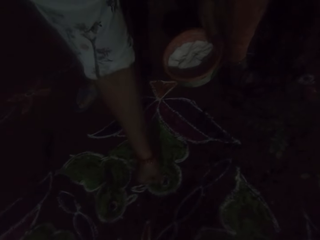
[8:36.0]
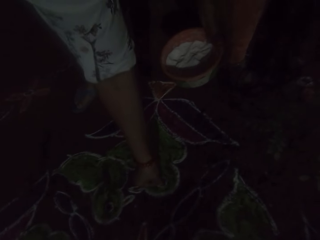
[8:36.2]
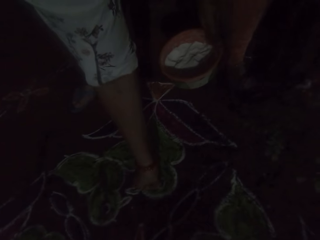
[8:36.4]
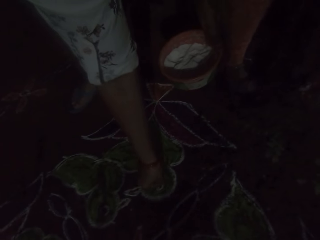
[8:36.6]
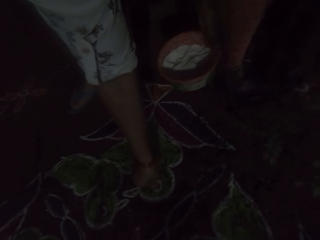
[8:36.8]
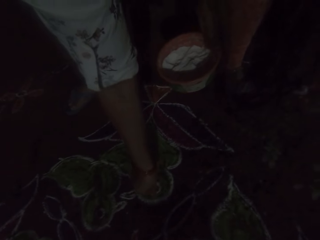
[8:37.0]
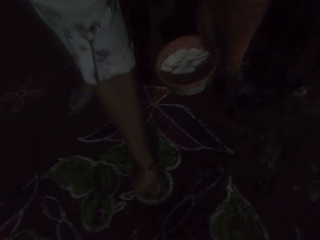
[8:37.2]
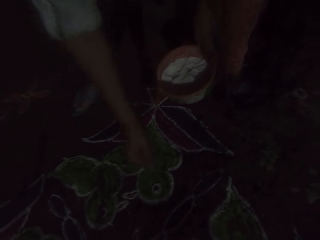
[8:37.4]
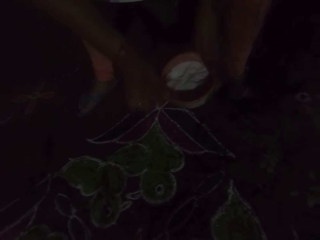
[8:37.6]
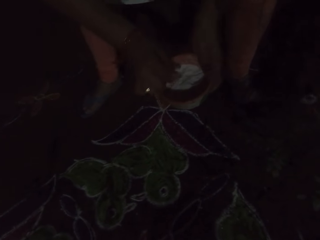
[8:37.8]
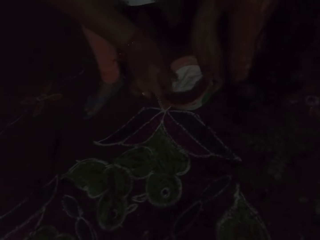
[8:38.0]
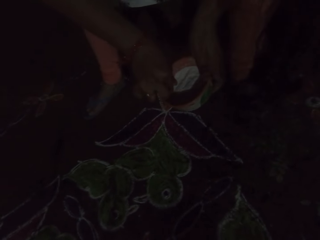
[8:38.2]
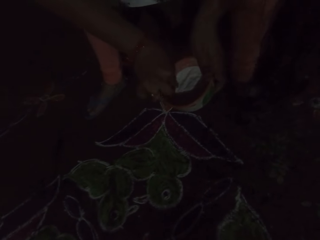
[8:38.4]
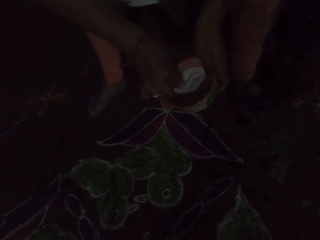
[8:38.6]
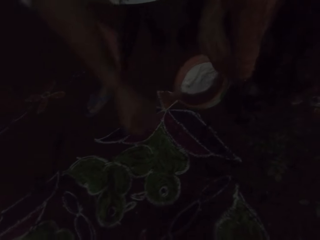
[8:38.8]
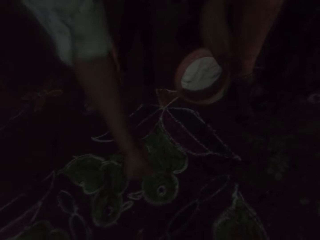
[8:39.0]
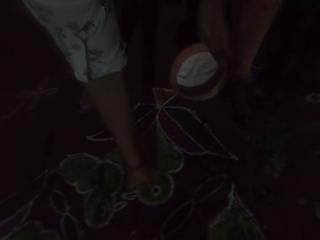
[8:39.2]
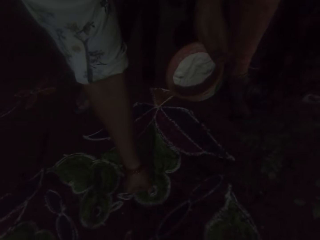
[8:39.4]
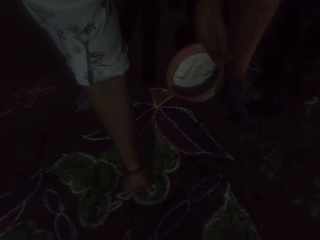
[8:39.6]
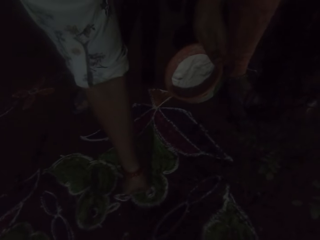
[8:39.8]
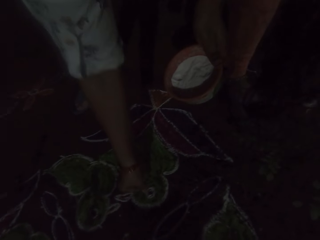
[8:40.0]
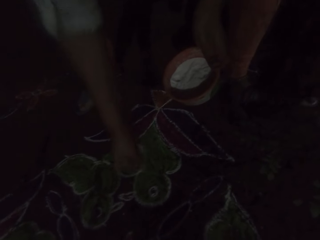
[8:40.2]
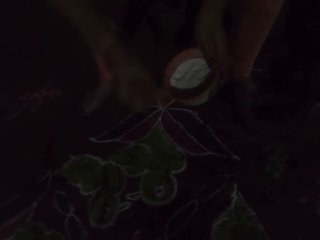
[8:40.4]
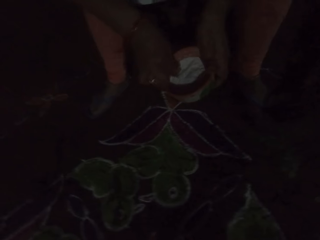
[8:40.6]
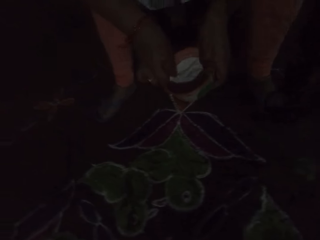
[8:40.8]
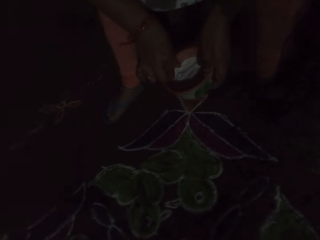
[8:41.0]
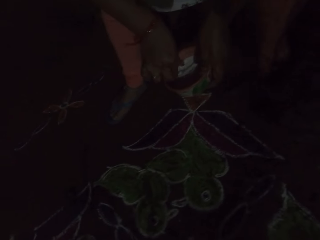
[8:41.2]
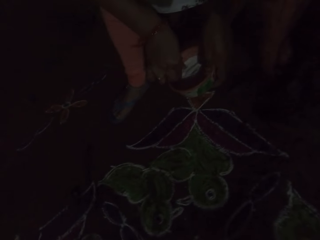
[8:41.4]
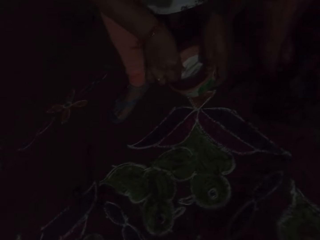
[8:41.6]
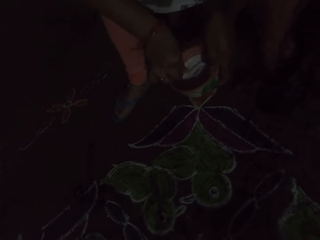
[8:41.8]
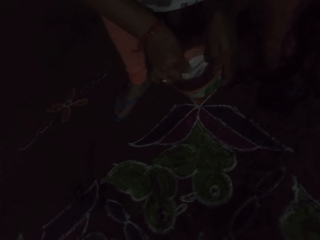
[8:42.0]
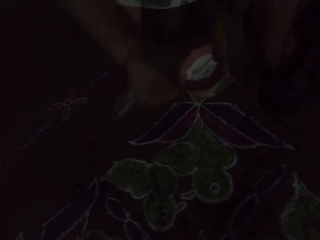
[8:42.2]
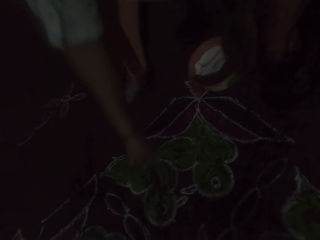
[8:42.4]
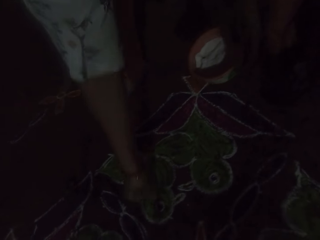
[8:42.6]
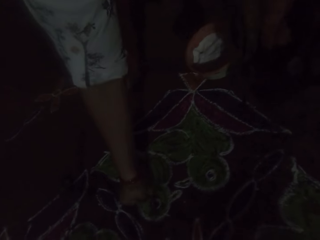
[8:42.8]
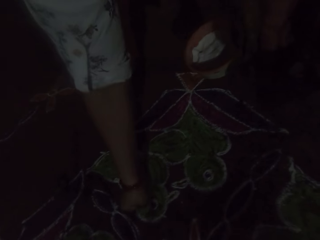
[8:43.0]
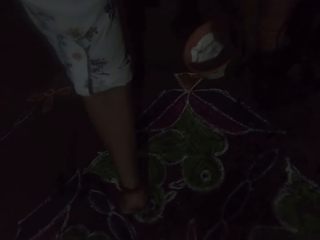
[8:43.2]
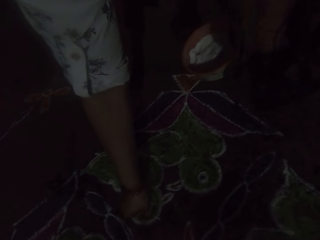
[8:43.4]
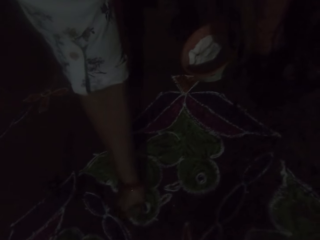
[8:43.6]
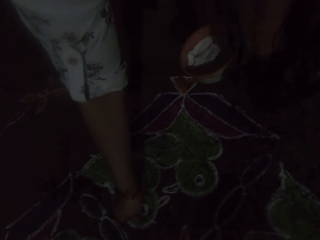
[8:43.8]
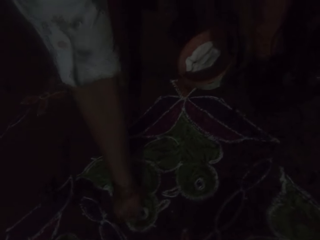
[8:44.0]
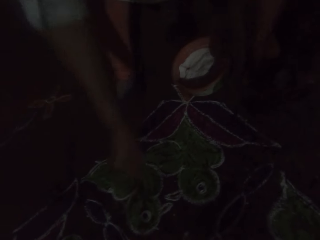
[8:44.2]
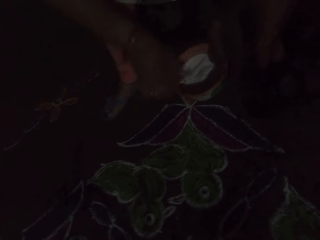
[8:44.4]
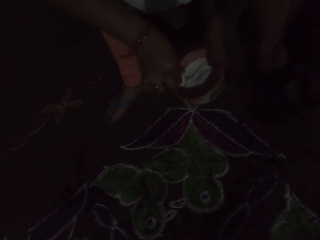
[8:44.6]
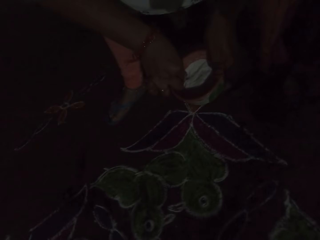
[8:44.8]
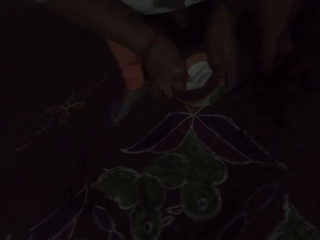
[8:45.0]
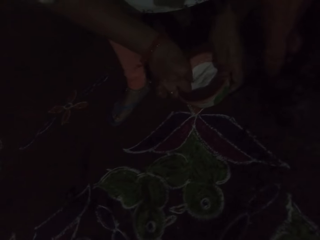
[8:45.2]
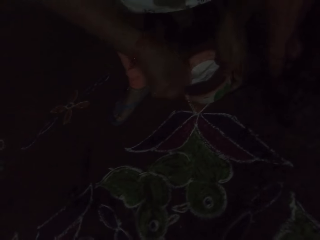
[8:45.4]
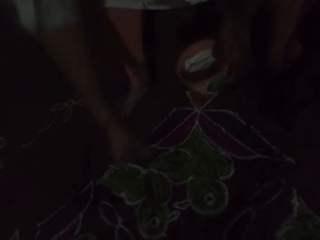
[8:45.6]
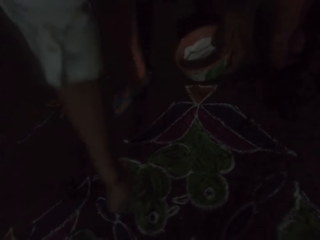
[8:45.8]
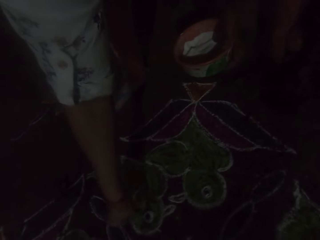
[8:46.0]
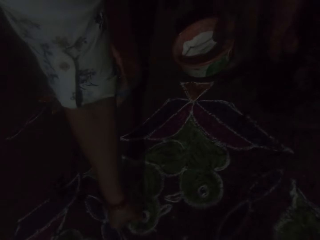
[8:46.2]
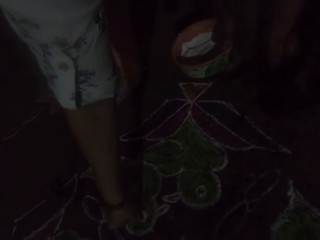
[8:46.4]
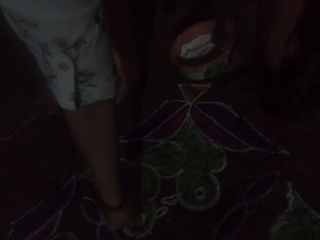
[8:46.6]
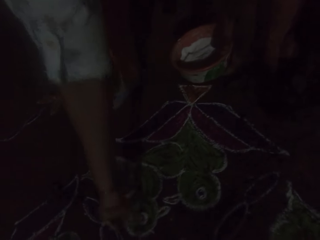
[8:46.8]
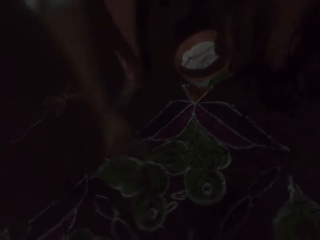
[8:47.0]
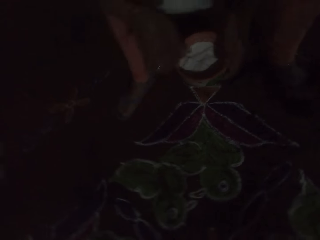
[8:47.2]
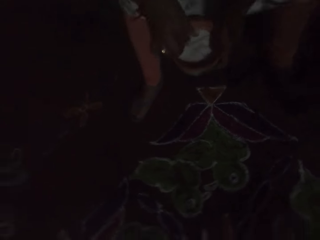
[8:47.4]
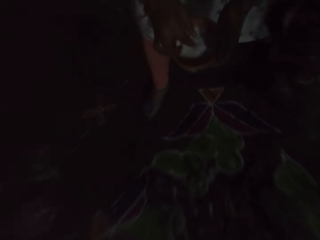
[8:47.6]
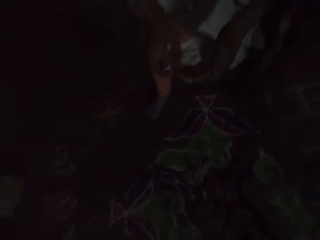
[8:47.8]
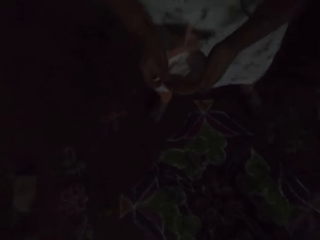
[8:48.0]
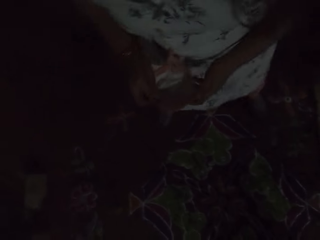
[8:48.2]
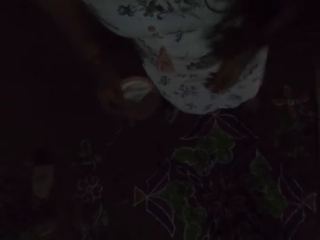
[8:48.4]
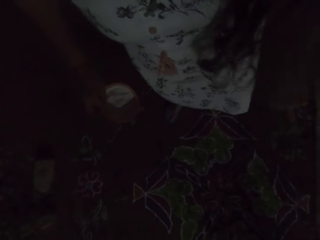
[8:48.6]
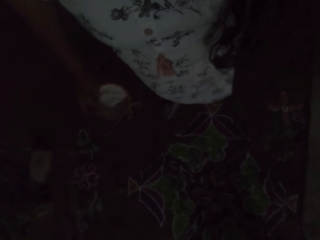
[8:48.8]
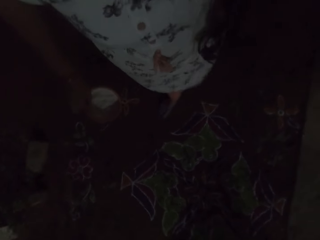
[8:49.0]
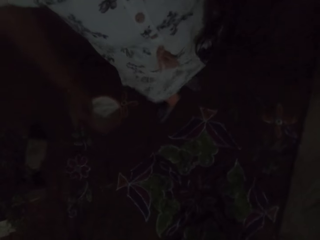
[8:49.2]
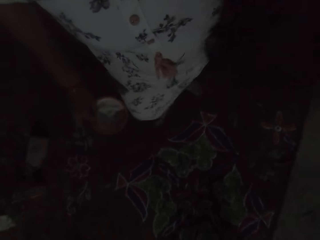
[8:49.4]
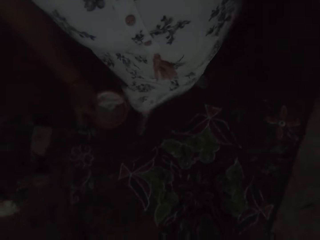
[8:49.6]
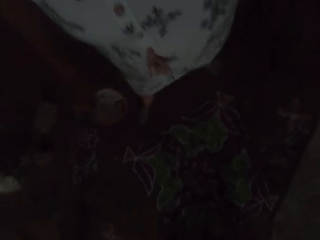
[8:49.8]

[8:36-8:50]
The camera wearer applies some powder on the floor with her right hand. She scoops the powder from the bowl with her right hand. She applies some powder on the floor with her right hand. She scoops the powder from the bowl with her right hand. She applies some powder on the floor with her right hand. She scoops the powder from the bowl with her right hand. She applies some powder on the floor with her right hand.

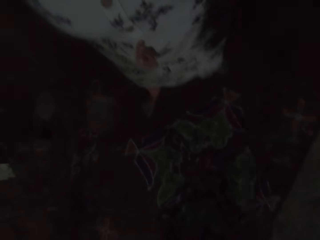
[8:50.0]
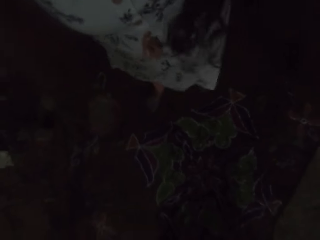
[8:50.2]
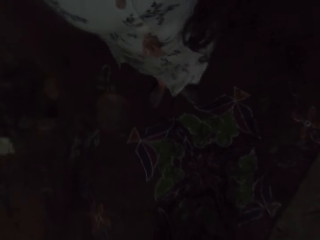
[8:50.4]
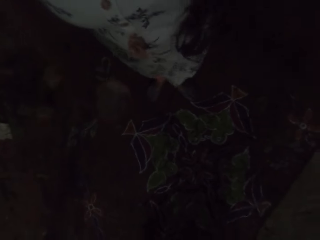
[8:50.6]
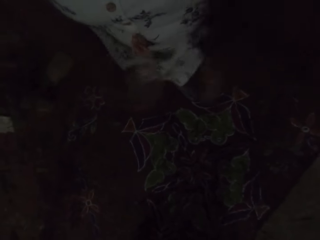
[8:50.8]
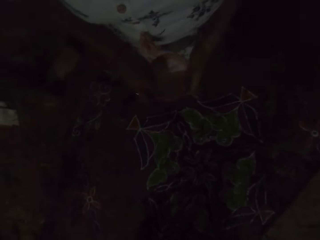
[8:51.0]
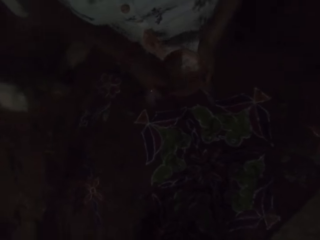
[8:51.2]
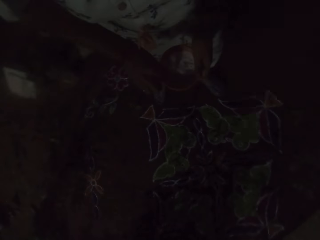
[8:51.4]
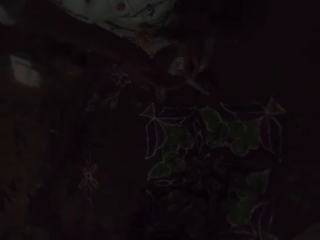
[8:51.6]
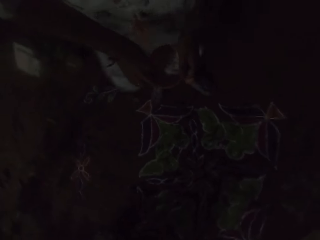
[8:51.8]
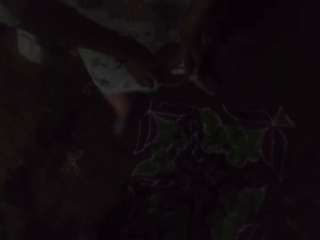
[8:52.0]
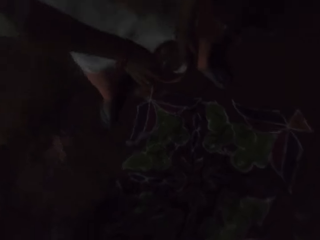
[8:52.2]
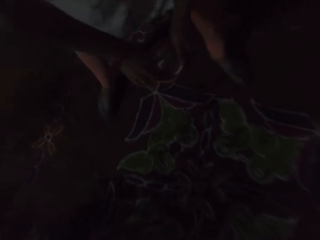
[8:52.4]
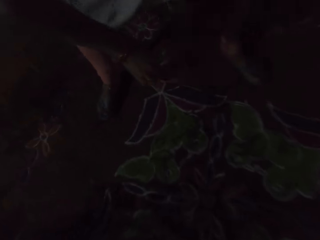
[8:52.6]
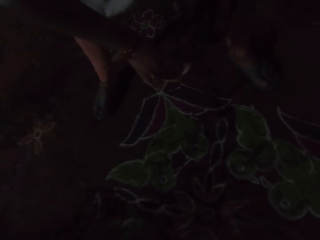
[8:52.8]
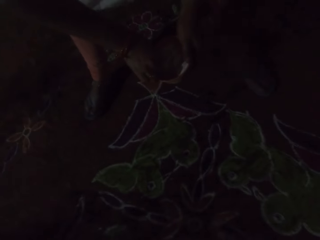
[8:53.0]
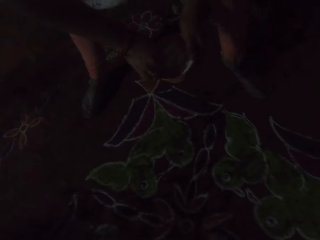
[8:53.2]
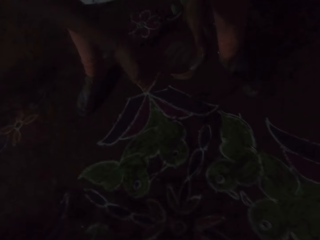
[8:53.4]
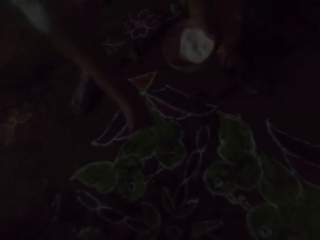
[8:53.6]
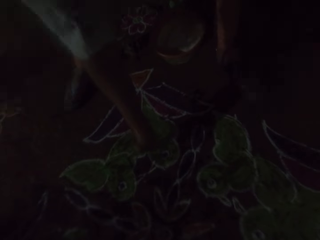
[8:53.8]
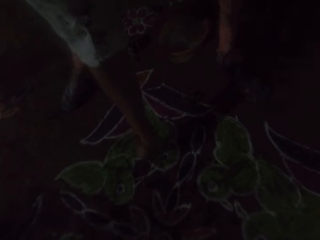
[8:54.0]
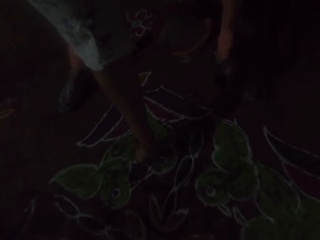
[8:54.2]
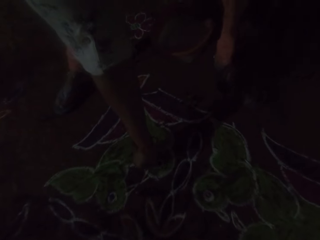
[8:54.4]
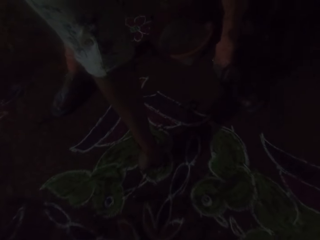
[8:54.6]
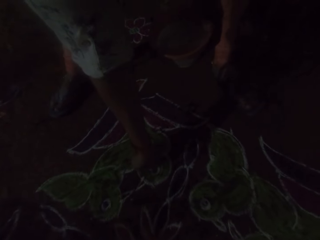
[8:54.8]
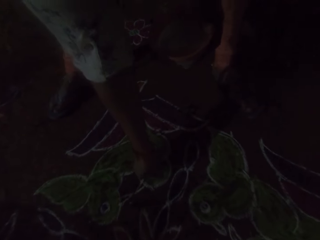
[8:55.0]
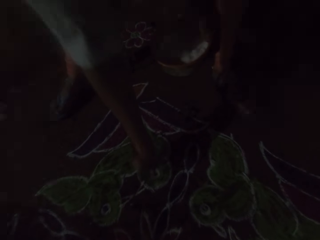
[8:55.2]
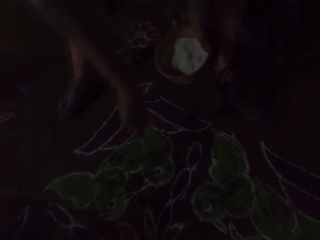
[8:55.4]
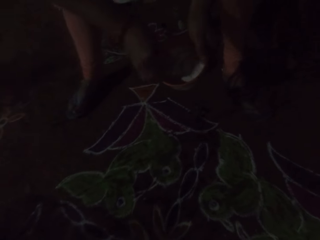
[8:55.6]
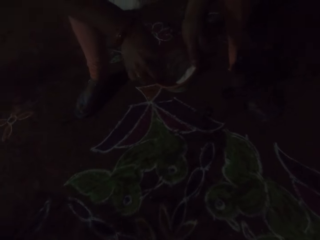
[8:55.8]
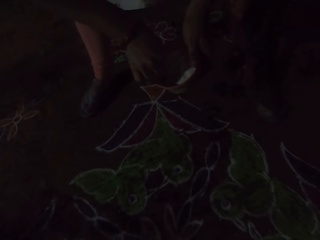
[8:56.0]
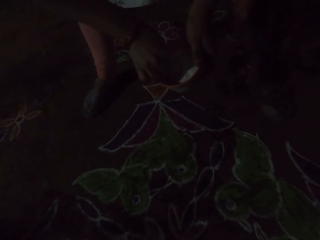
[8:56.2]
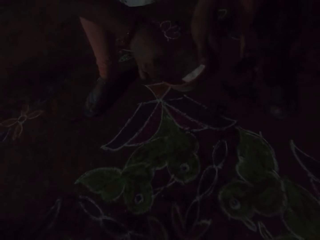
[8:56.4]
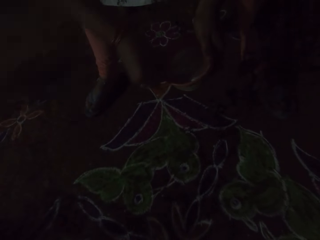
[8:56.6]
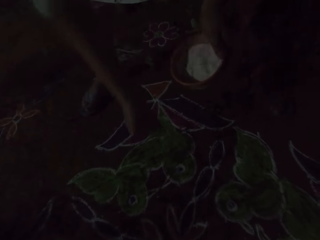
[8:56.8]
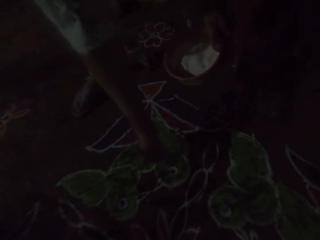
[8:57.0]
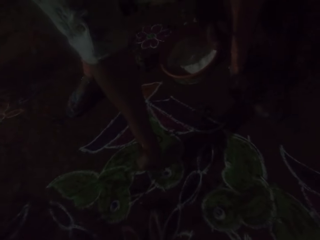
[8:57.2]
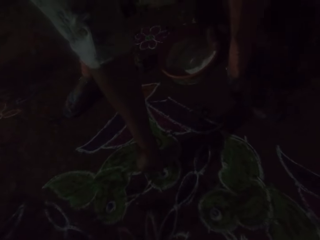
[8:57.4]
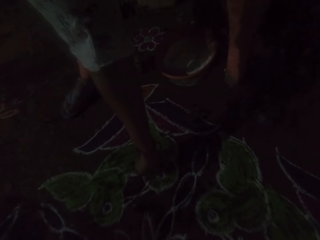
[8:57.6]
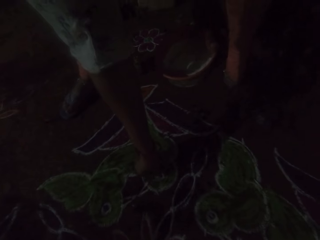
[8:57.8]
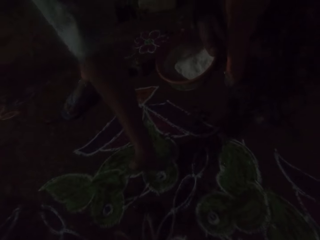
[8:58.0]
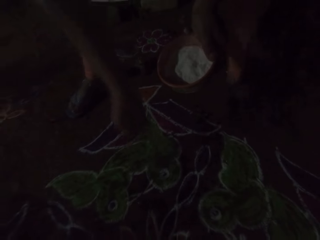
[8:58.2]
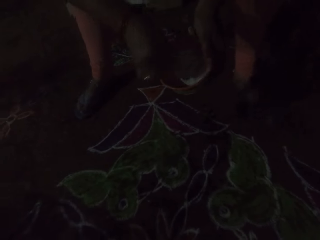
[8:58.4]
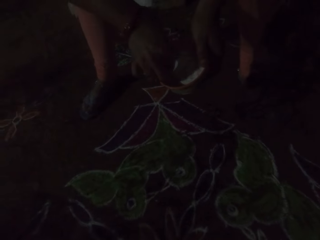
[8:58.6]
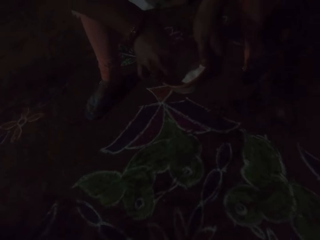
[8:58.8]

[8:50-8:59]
The camera wearer scoops powder from the bowl with her right hand. She applies some powder on the floor with her right hand. She scoops the powder from the bowl with her right hand. She applies some powder on the floor with her right hand.
